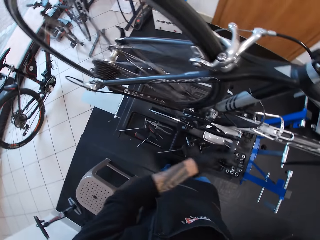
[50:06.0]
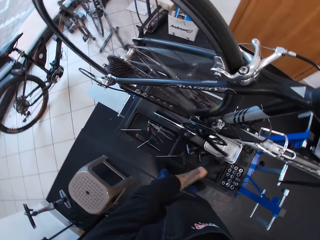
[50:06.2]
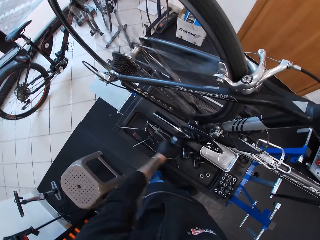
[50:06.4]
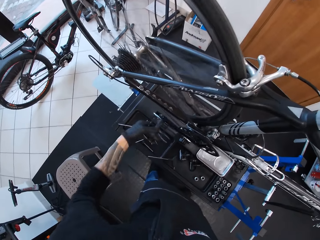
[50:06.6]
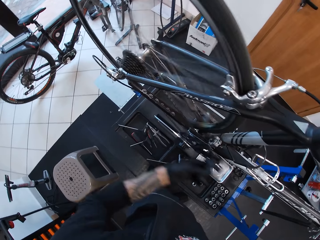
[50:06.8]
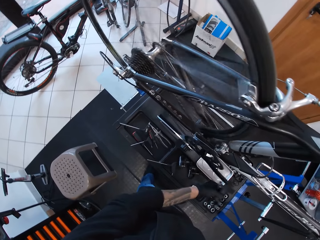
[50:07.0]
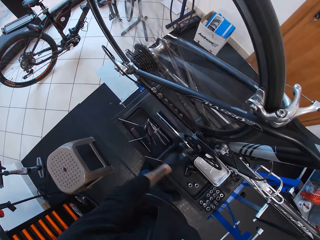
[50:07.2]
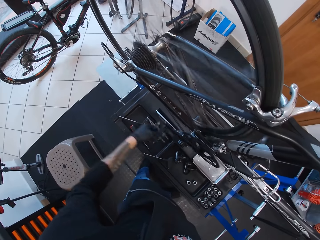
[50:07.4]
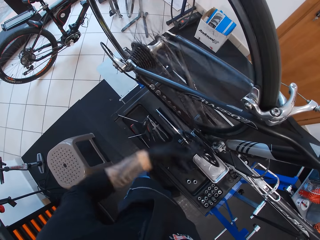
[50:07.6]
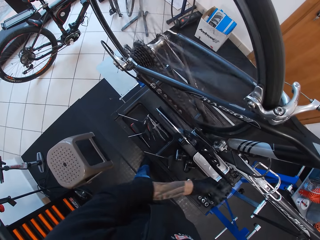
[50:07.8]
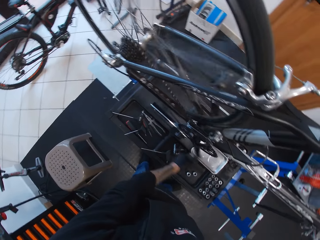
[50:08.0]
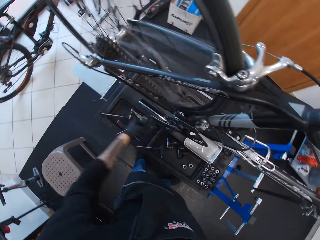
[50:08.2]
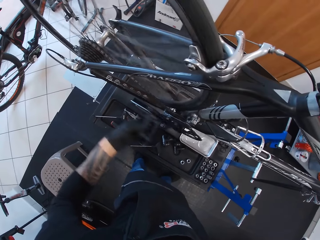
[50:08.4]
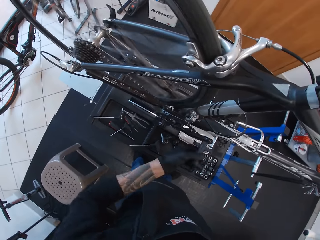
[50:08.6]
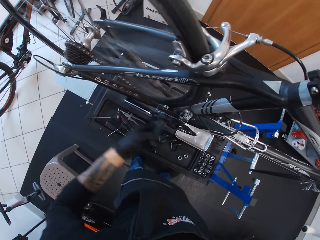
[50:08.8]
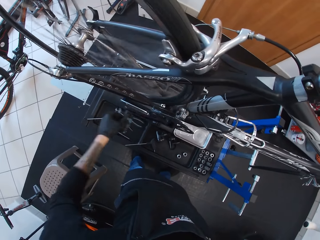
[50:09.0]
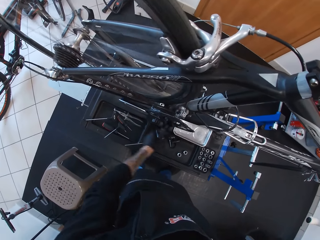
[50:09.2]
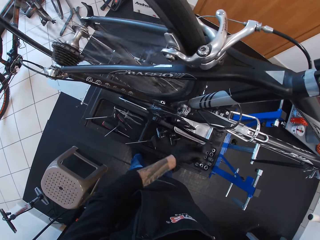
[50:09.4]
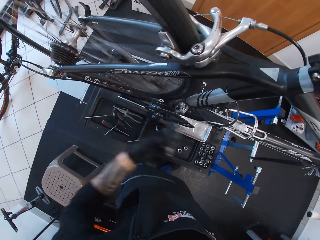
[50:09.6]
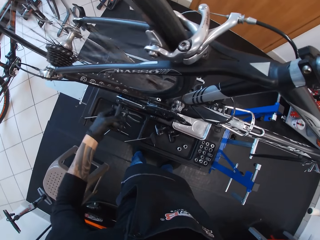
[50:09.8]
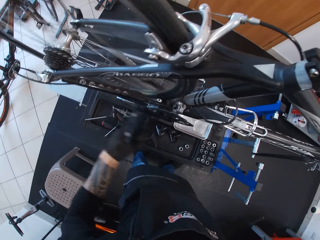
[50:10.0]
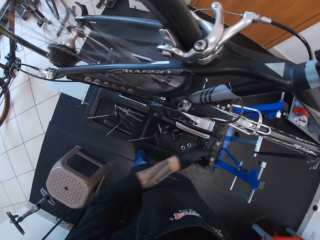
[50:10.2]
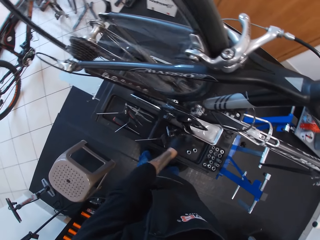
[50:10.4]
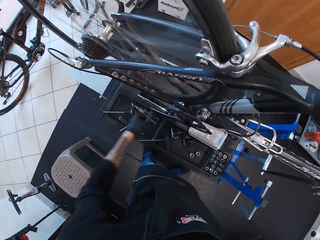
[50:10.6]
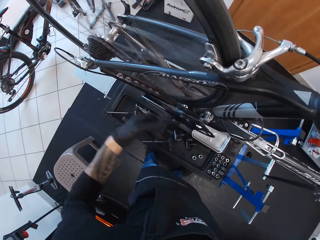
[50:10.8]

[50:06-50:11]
The camera wearer turns the bicycle wheel with the pedal.

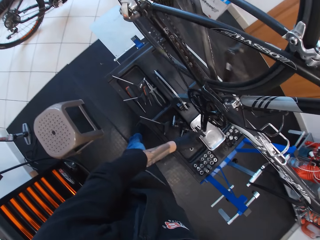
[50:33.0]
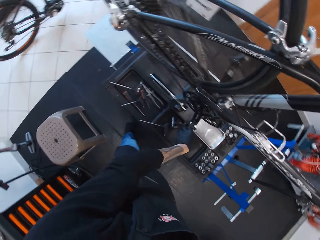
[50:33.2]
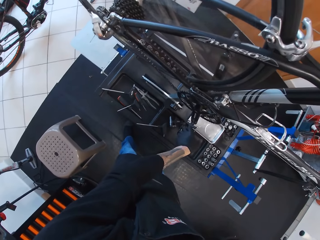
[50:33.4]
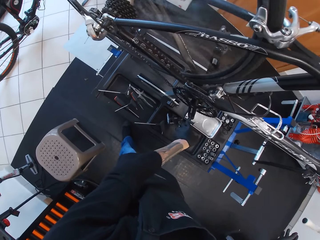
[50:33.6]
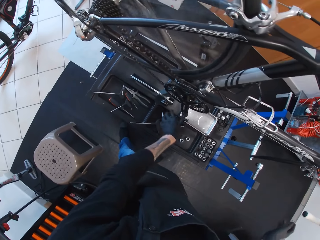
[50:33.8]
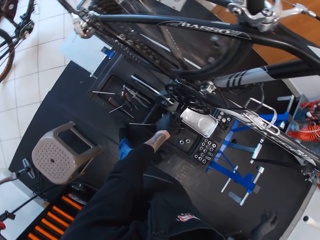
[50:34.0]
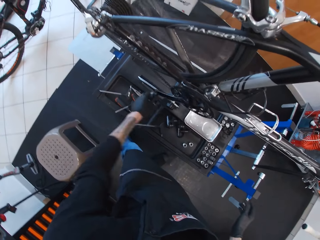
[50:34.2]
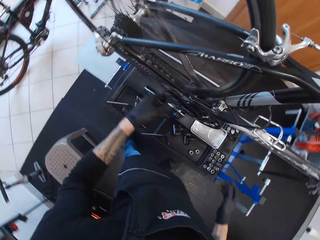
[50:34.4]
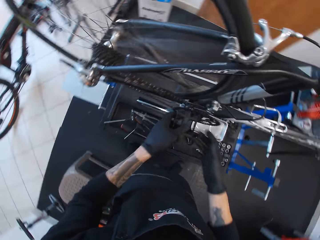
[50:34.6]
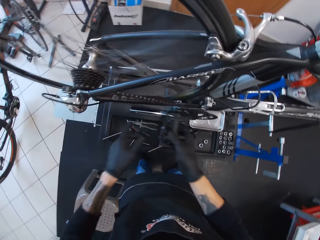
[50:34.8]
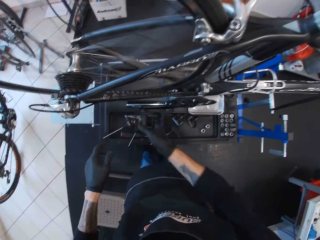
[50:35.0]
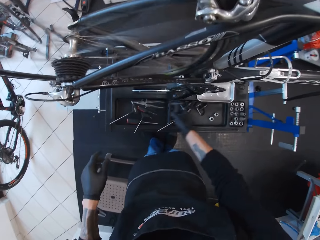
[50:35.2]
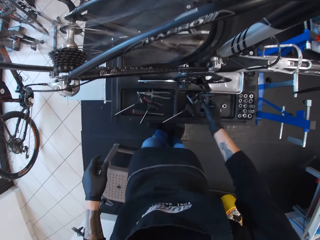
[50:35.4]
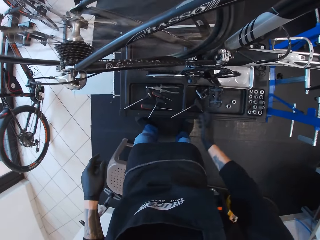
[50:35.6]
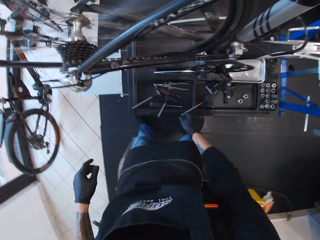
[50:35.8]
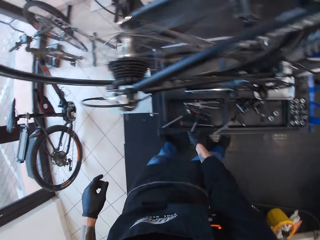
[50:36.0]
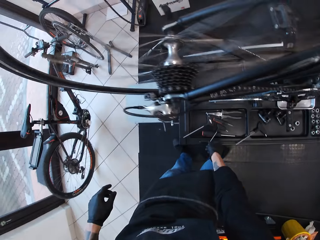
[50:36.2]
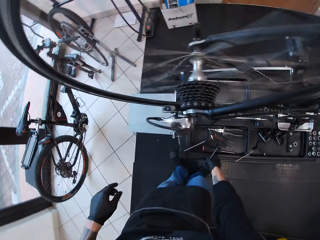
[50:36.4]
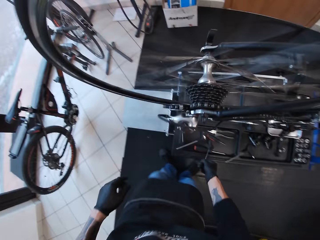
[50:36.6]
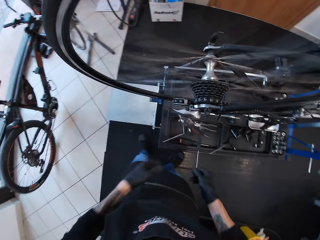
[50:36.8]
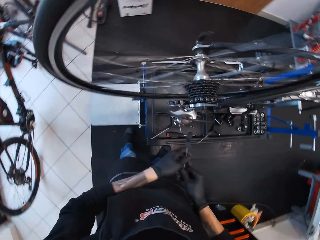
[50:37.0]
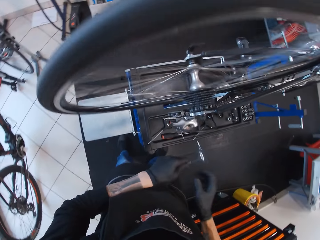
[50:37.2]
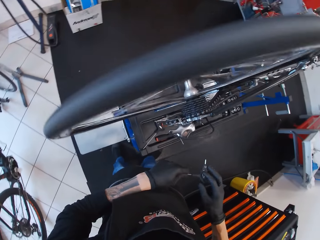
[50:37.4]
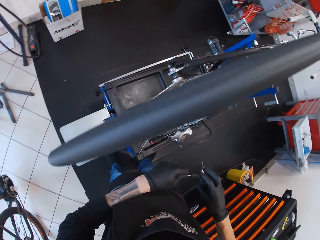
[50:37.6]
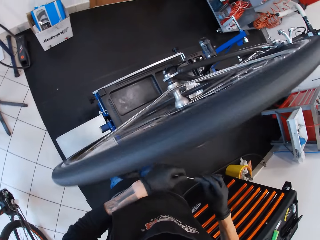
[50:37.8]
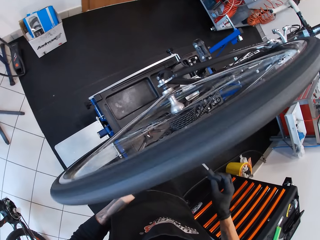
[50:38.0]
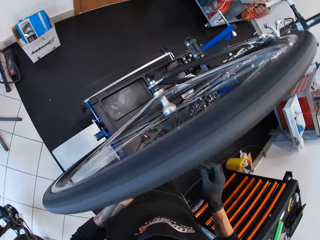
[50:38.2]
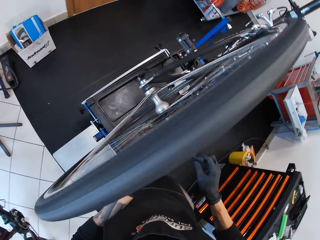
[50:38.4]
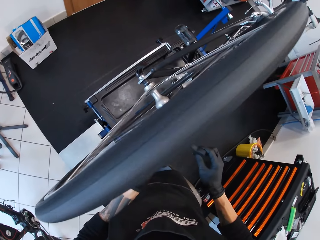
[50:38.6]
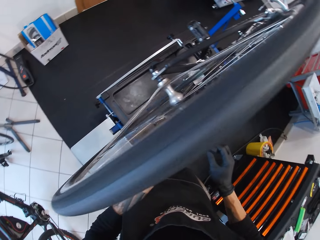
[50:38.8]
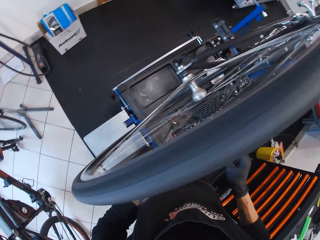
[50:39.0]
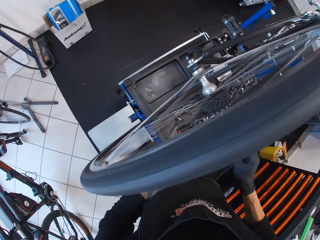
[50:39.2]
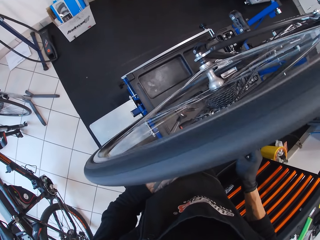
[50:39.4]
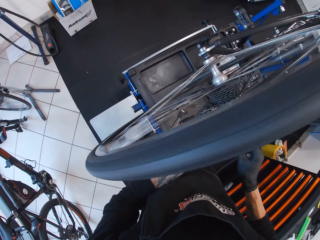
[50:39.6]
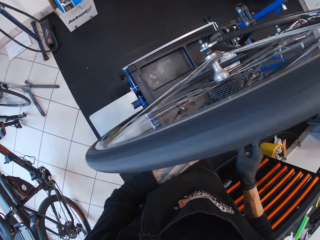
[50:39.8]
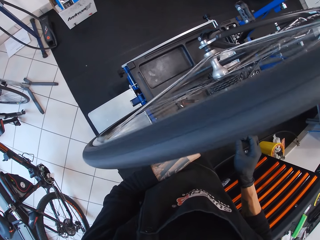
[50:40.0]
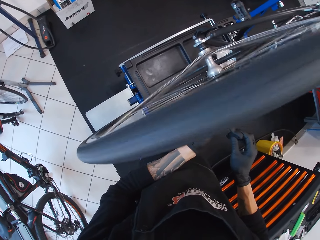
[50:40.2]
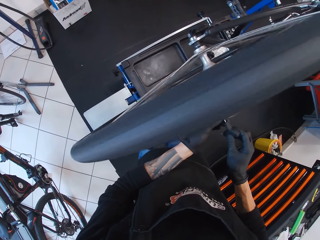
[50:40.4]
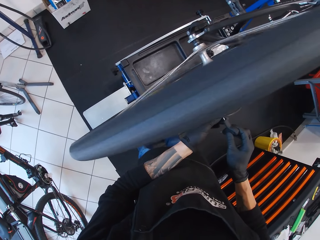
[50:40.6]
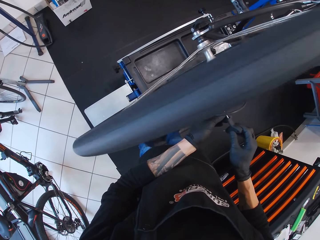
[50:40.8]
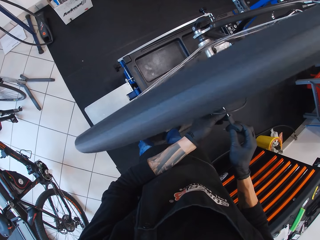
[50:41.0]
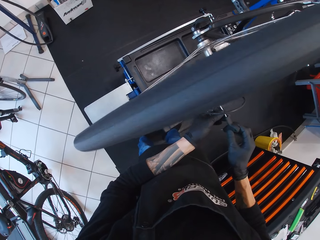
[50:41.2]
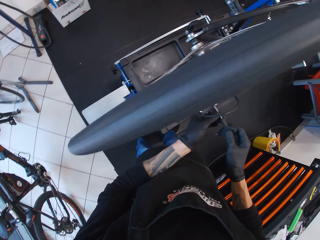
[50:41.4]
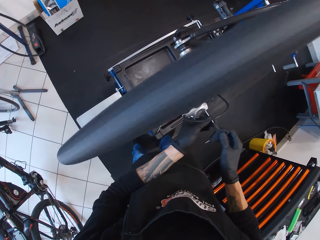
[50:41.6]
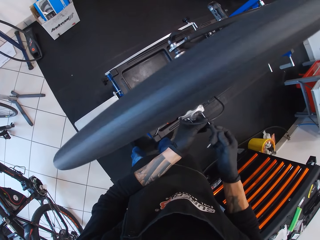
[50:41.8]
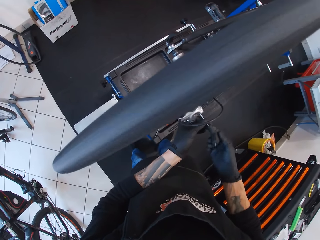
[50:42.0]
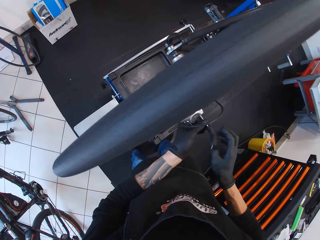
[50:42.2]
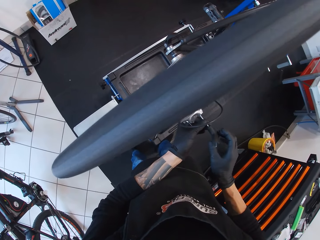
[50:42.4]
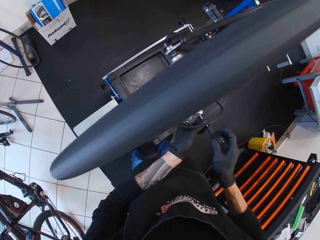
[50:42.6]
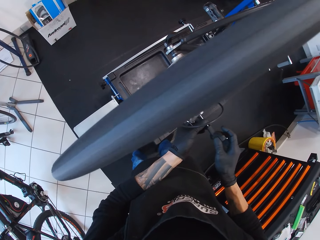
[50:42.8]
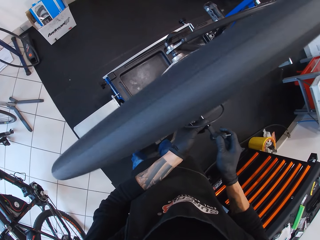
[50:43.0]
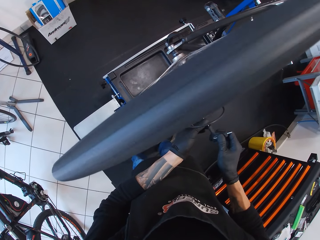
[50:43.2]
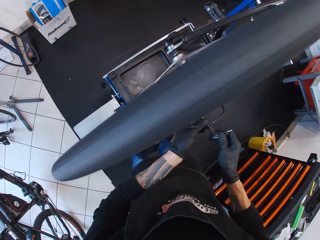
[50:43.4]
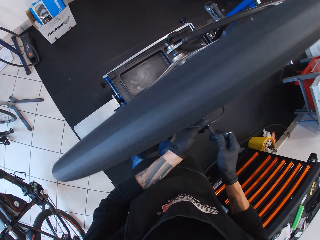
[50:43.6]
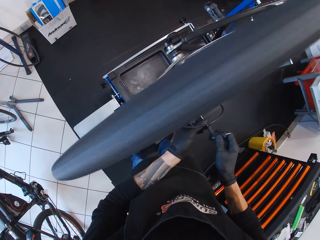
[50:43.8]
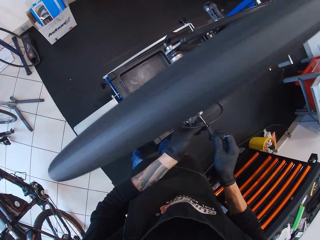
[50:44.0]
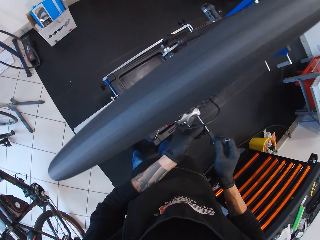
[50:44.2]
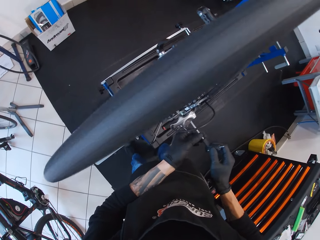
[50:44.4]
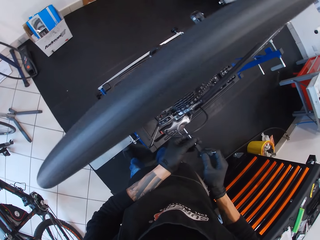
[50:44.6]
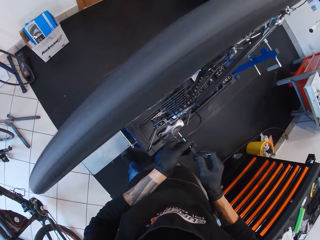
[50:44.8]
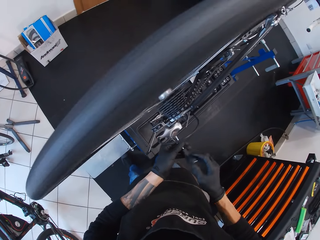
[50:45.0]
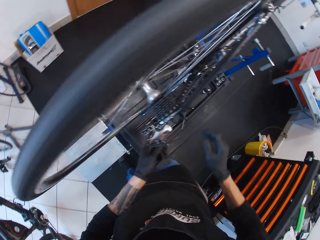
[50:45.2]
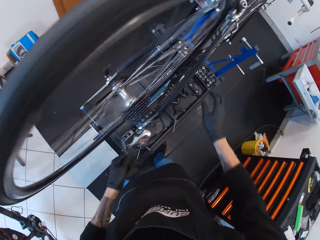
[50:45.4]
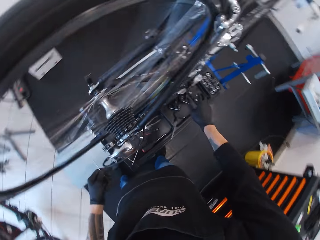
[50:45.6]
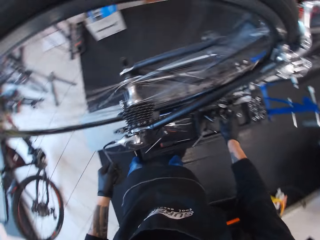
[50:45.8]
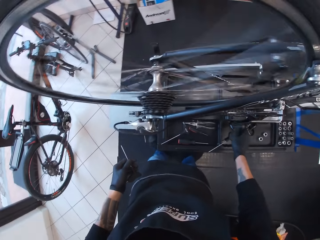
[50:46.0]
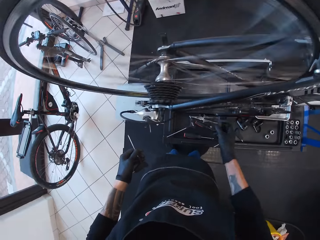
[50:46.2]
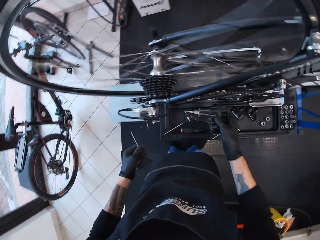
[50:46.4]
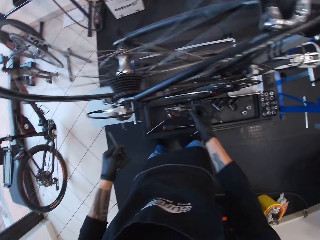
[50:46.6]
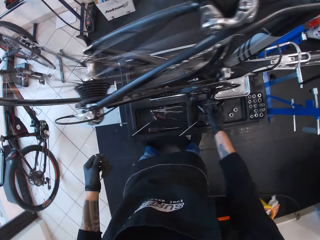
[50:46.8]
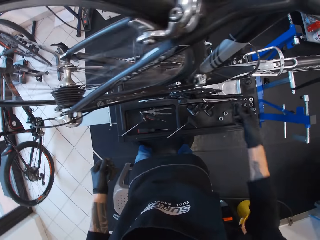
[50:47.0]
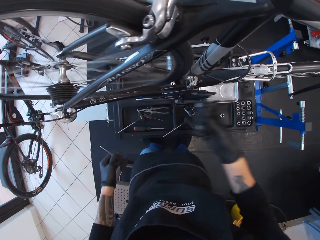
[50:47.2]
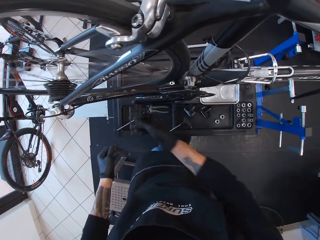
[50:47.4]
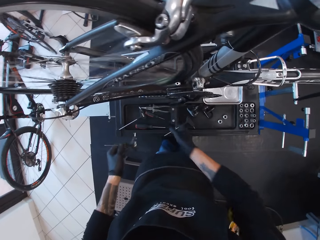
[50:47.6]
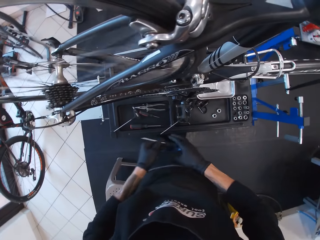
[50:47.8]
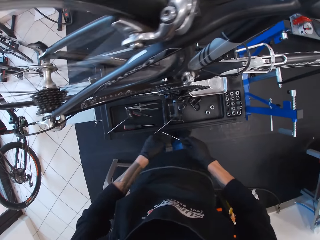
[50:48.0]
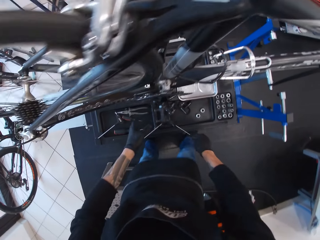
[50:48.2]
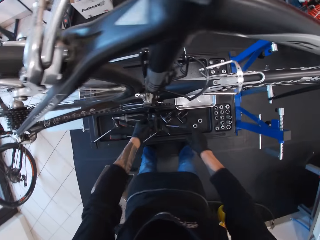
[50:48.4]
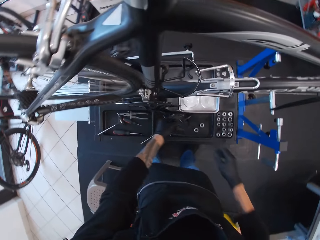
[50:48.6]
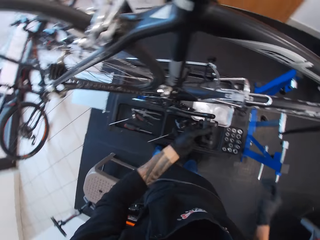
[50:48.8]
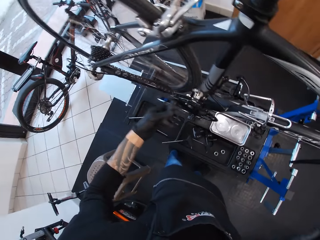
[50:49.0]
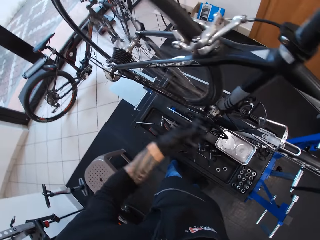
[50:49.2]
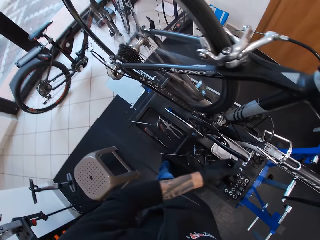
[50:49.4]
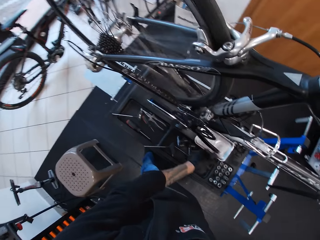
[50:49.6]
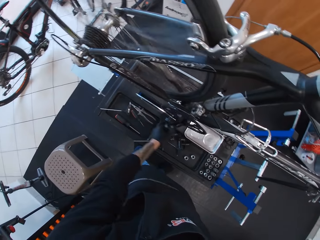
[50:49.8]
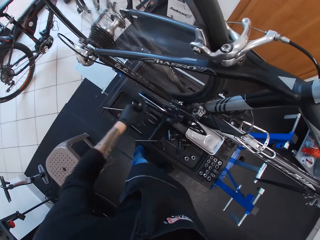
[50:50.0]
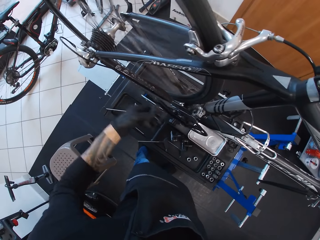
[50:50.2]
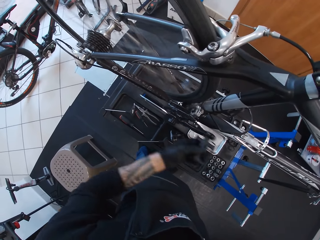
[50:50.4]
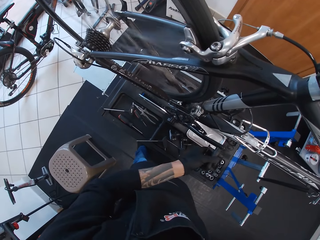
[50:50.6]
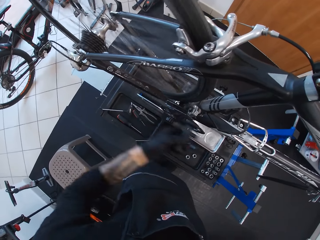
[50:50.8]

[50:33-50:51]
The camera wearer switches hand on the pedal. They pick up the T handle screwdriver. They place the screwdriver in the bicycle's rear derailleur. They tighten the screws with the T handle screwdriver. They turn the screwdriver in the bicycle's rear derailleur. They turn the bicycle wheel with the pedal. They drop the screwdriver in the toolbox. They put the T handle screwdriver on the worktable. They turn the bicycle wheel with the pedal.
